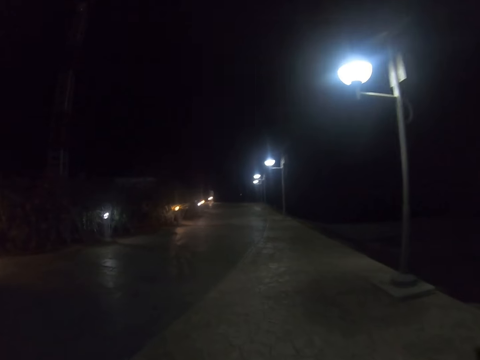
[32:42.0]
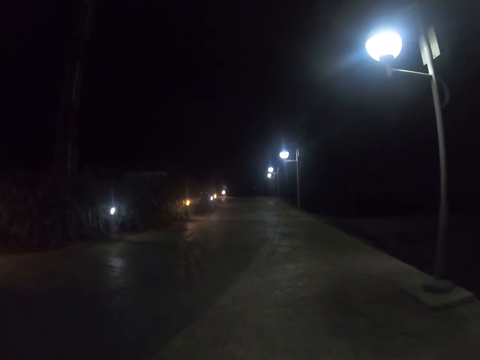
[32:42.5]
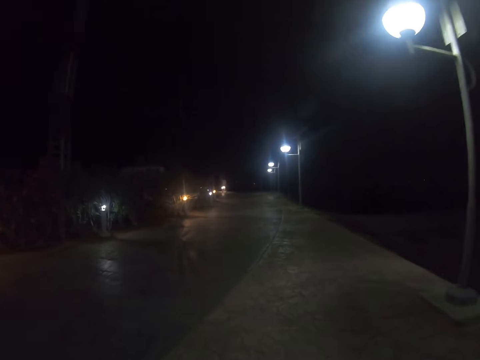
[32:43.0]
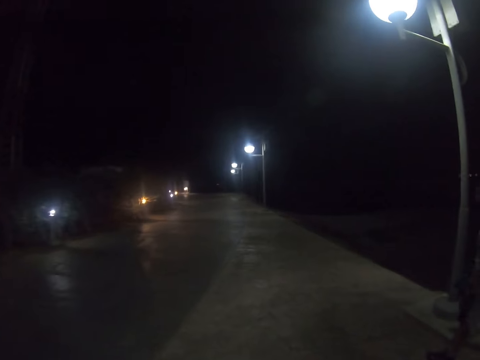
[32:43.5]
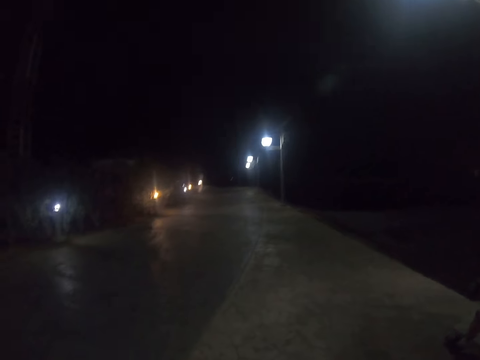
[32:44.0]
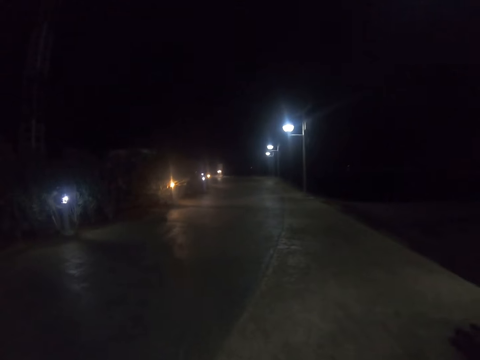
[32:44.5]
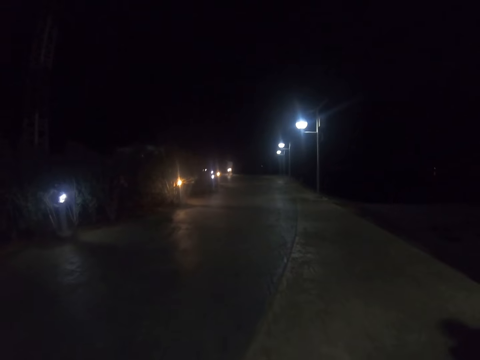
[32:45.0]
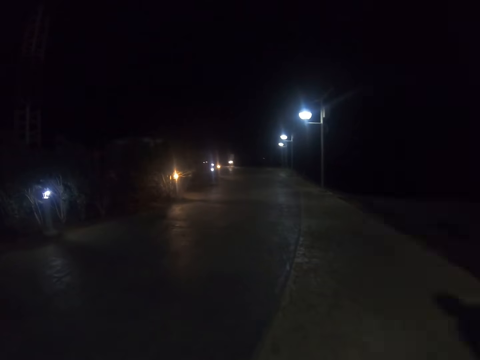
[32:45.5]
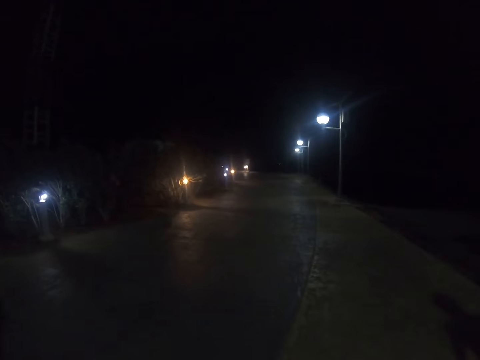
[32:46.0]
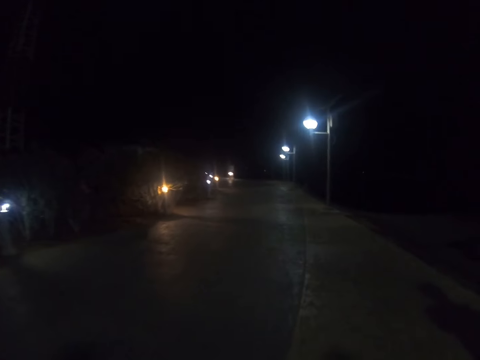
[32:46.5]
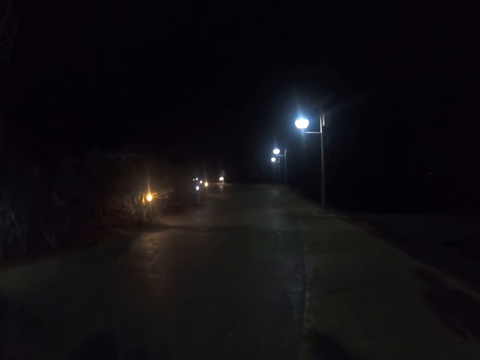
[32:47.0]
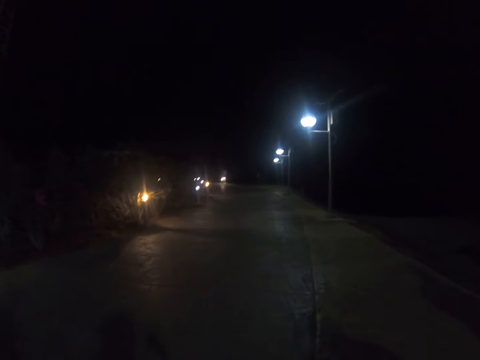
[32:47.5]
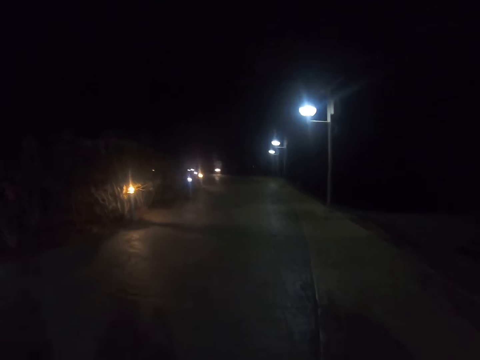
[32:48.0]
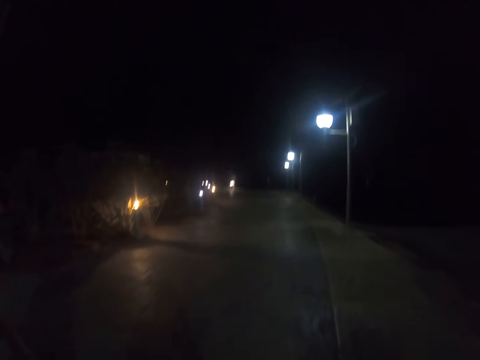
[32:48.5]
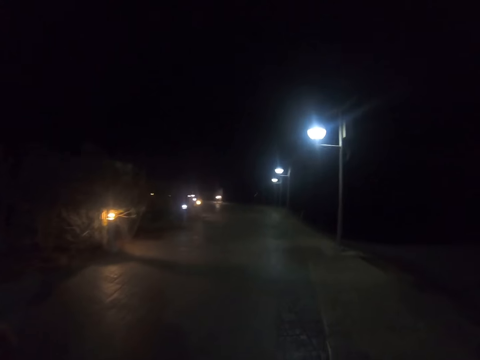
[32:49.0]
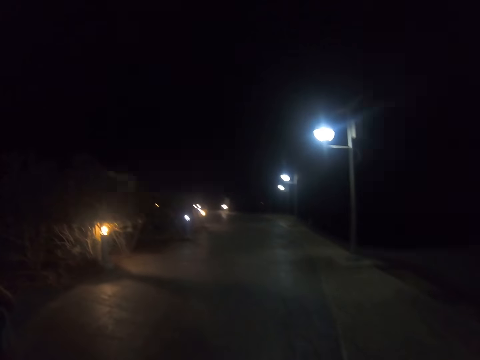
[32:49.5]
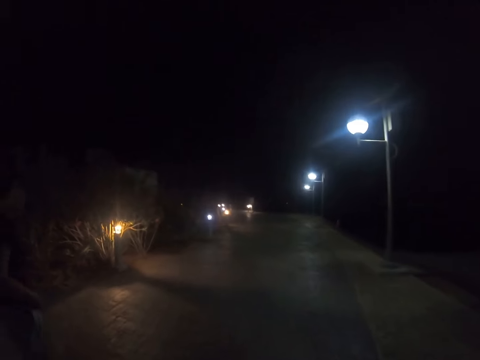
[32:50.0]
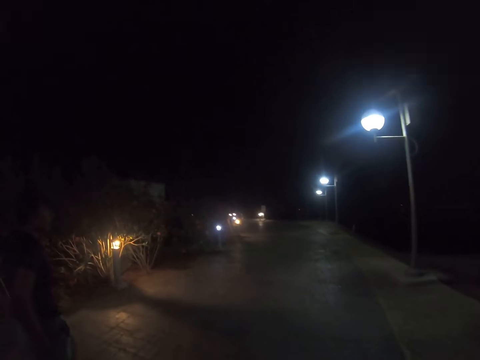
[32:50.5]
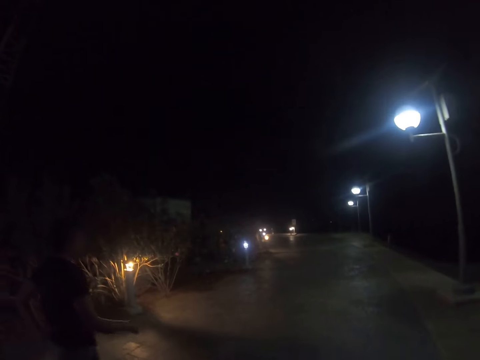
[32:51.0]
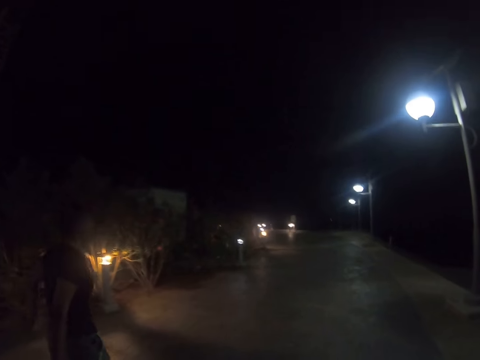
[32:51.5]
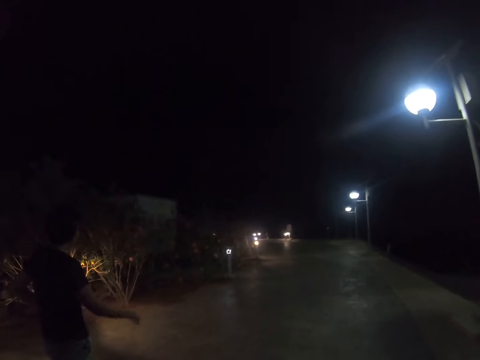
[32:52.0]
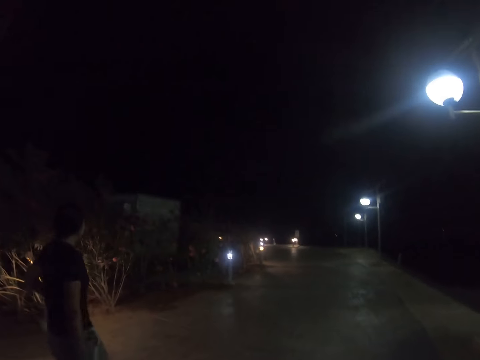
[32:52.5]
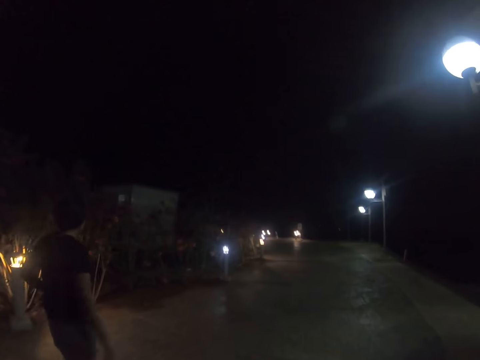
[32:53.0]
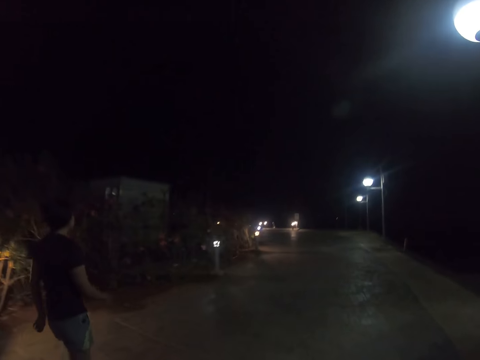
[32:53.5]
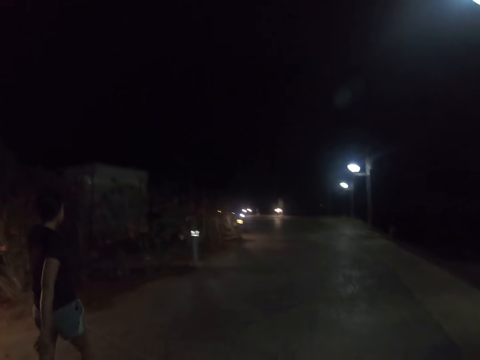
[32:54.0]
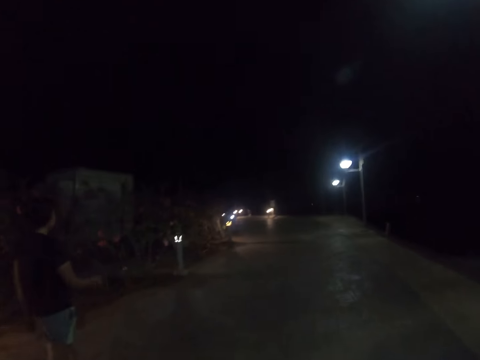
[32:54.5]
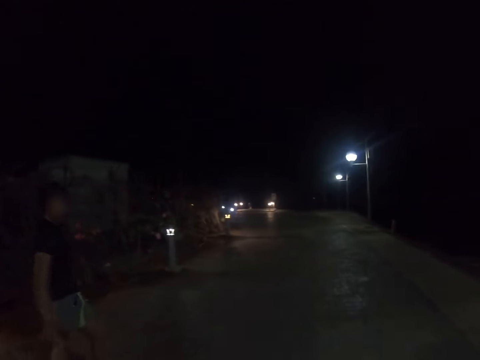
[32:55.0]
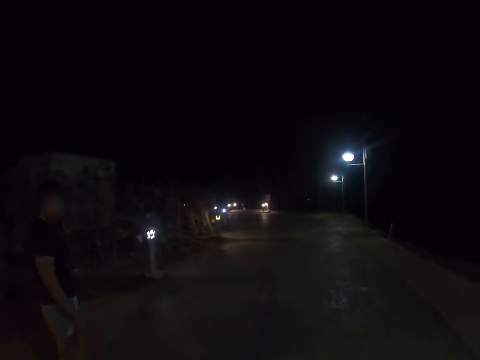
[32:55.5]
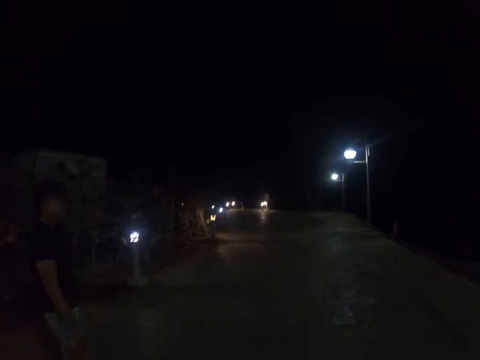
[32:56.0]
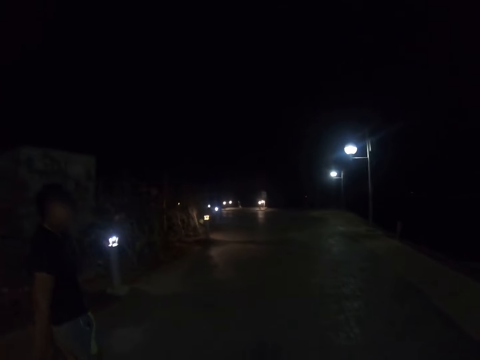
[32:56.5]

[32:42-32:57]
A woman walks down the road.

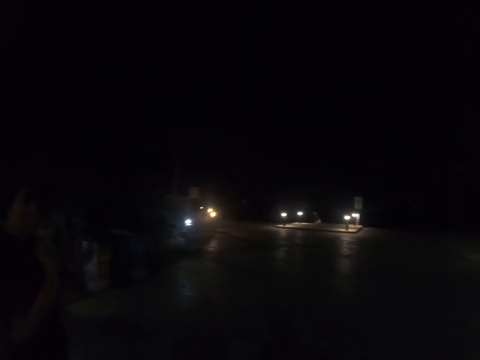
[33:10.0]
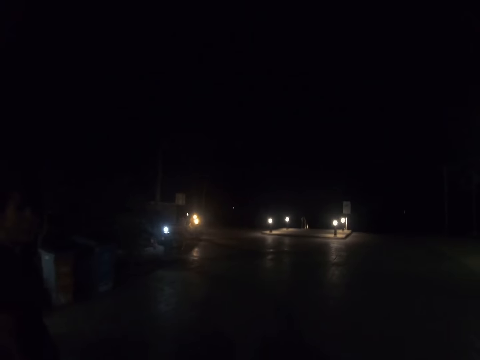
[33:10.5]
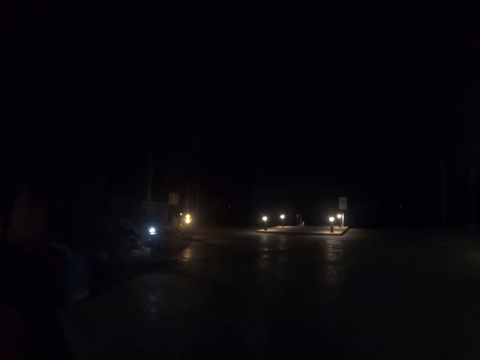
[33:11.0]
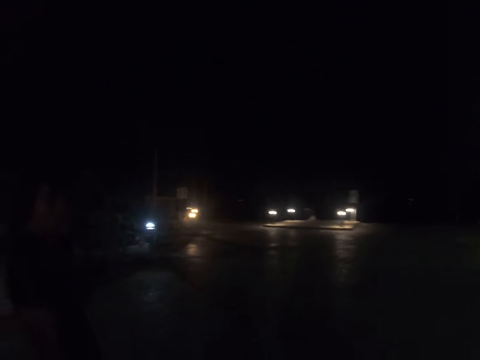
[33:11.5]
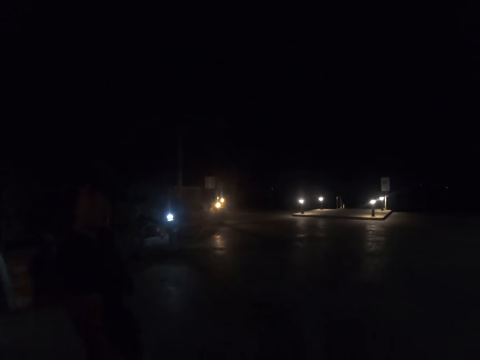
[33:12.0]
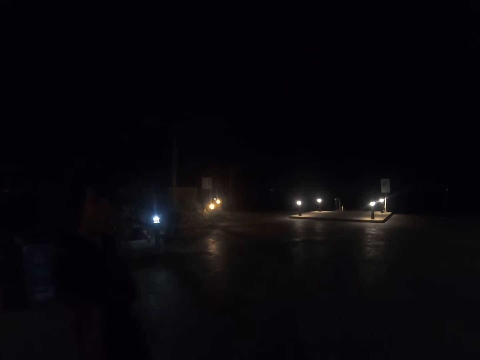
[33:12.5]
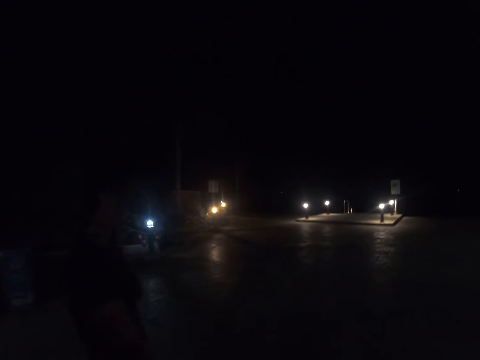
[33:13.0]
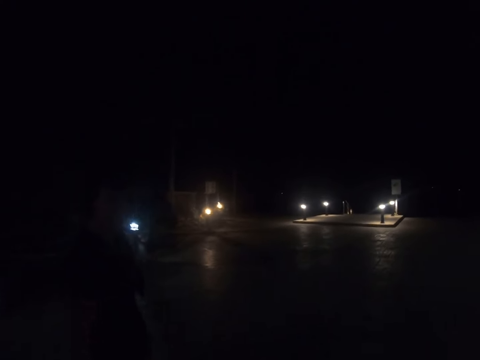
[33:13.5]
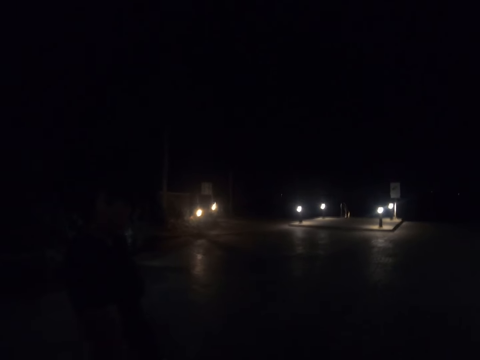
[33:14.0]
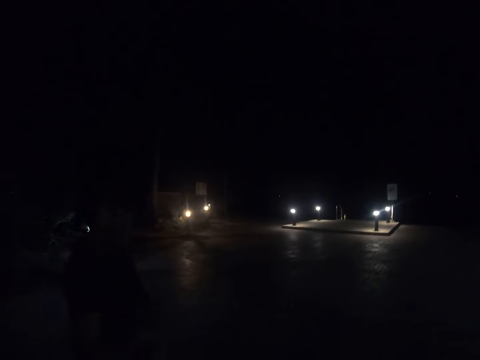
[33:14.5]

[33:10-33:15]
A woman talks to the camera wearer.

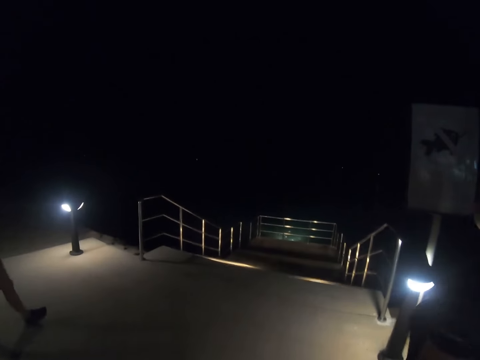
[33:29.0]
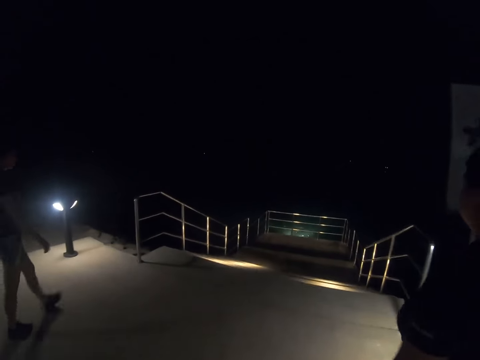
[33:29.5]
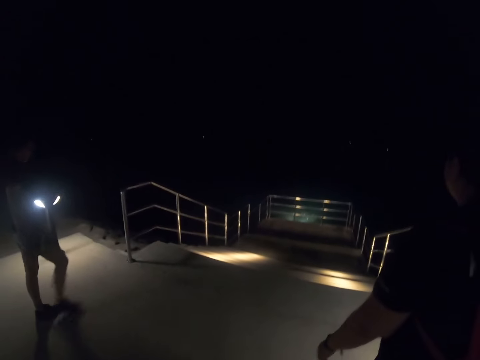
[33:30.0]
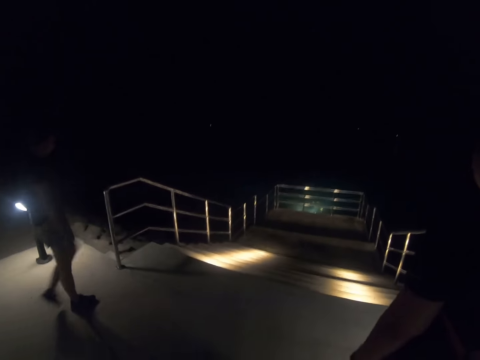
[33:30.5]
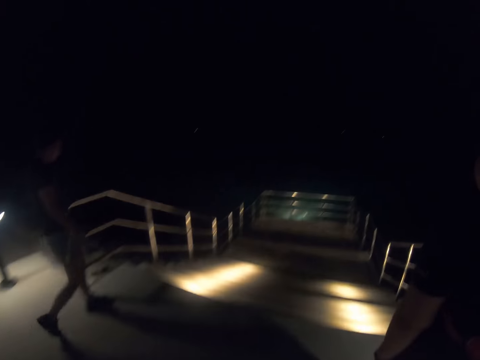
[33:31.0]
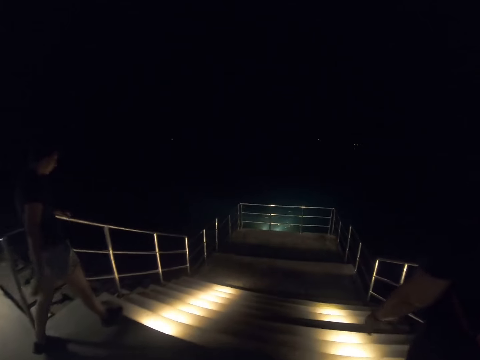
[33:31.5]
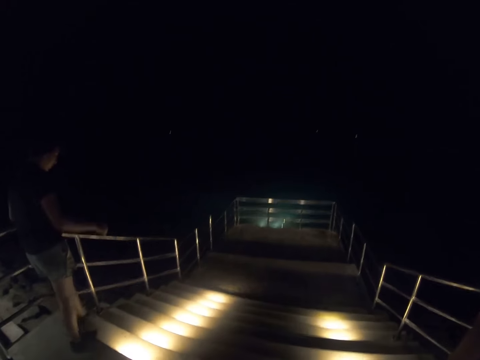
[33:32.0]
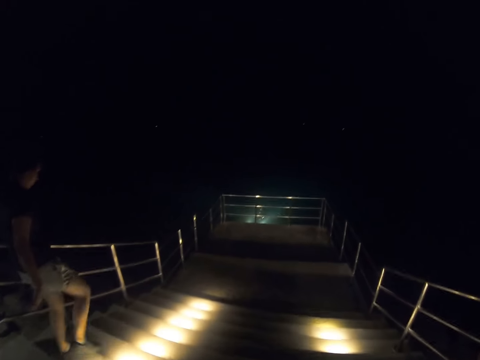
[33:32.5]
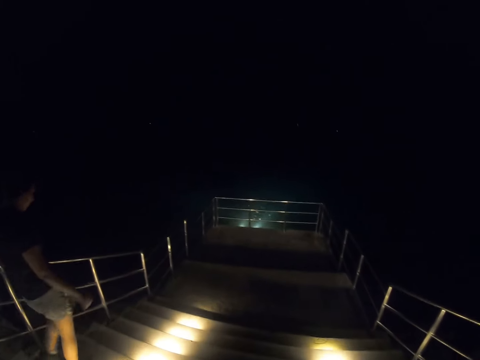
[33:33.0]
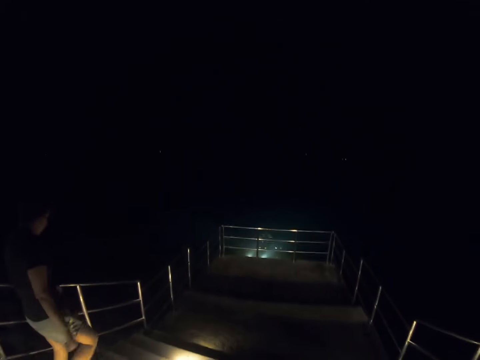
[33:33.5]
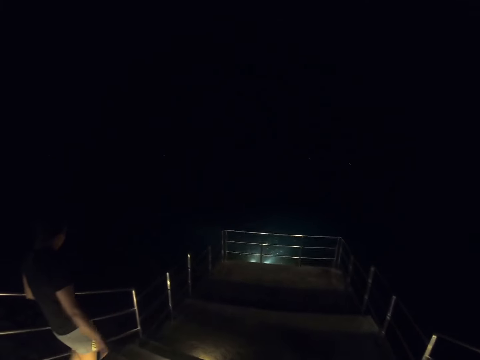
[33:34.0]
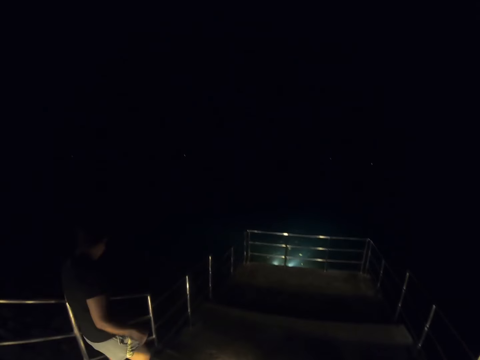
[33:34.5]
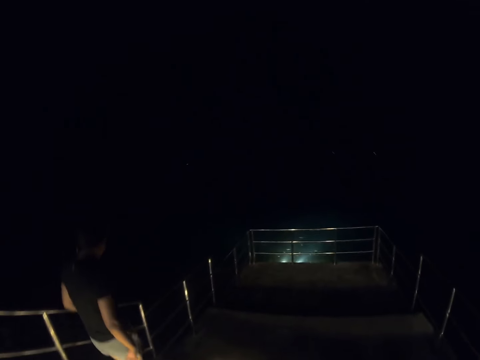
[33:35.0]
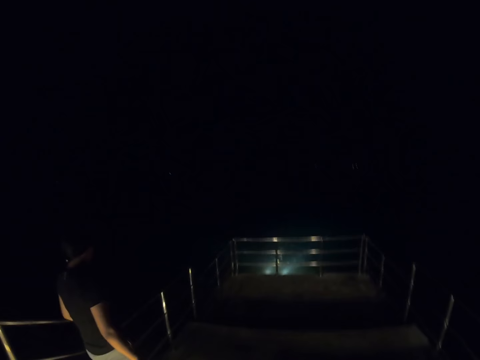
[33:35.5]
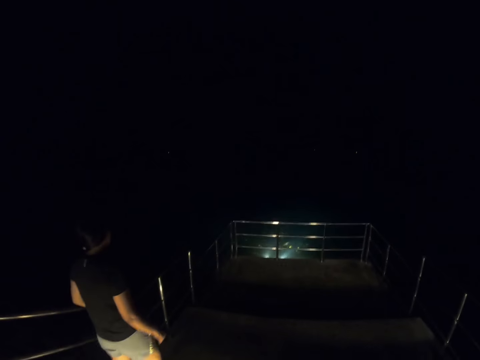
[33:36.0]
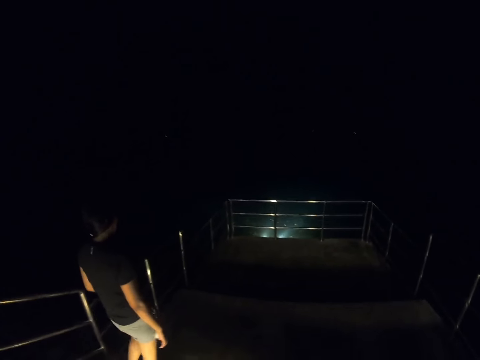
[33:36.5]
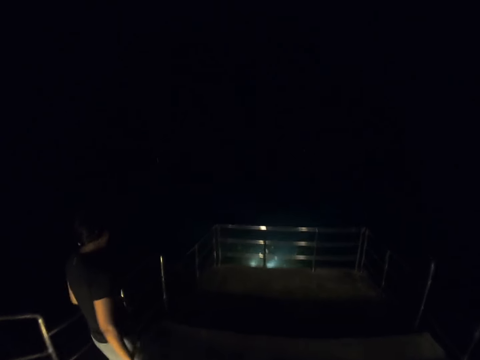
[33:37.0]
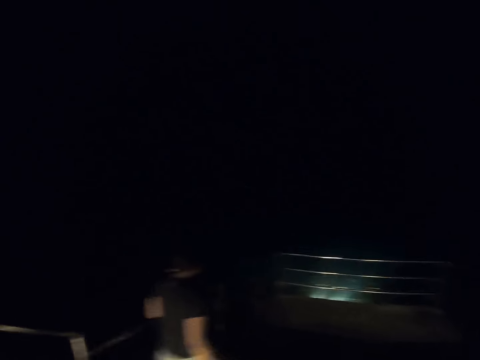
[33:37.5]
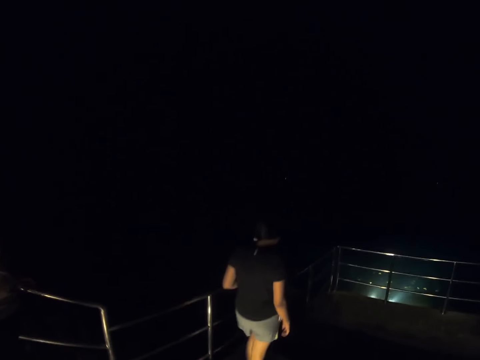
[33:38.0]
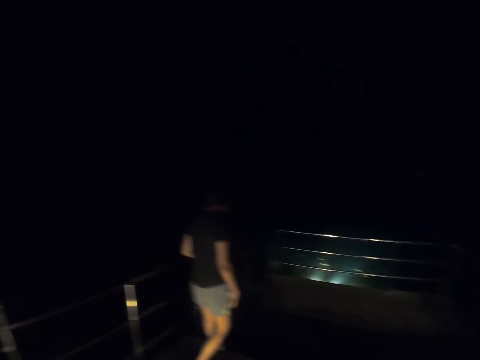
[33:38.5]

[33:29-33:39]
A woman walks down the stairs. Another woman walks down the stairs. The camera wearer walks down the stairs.
